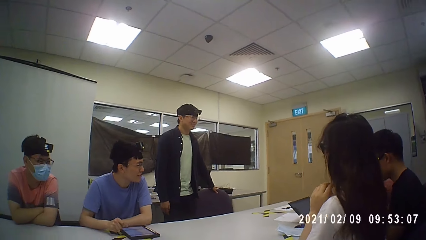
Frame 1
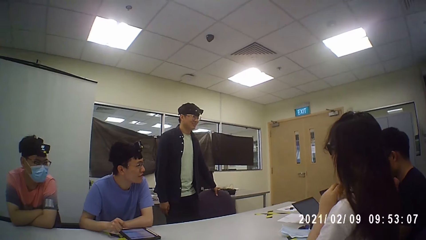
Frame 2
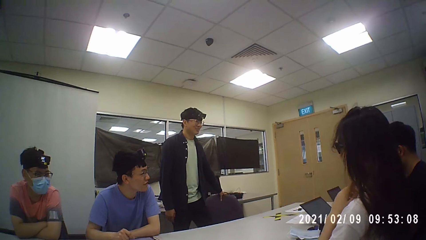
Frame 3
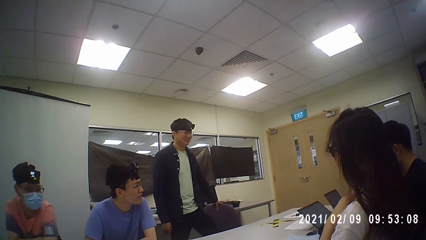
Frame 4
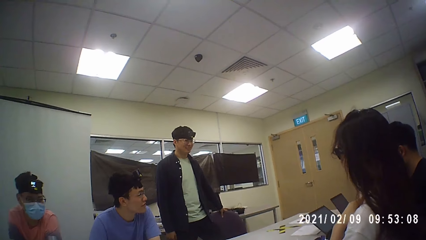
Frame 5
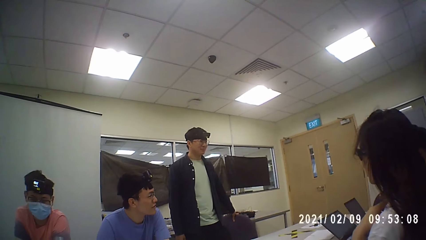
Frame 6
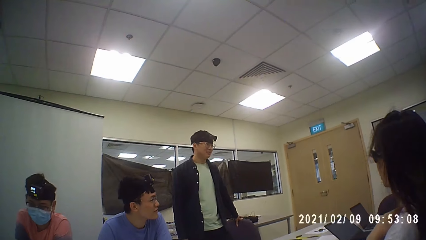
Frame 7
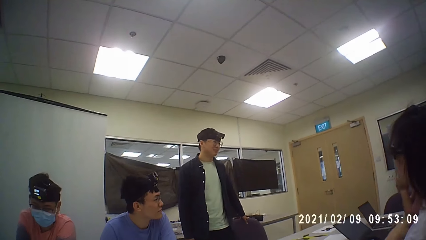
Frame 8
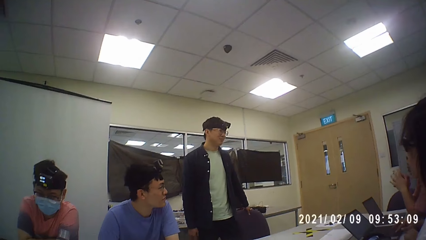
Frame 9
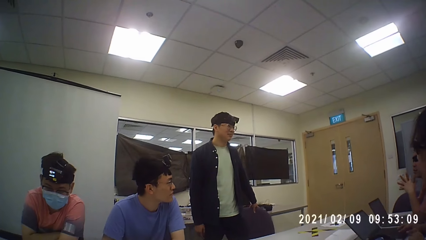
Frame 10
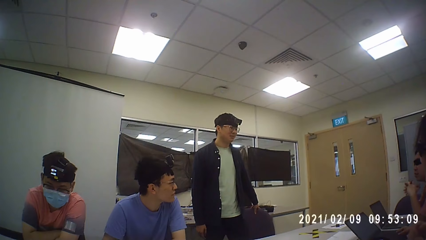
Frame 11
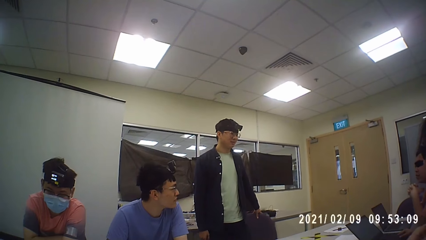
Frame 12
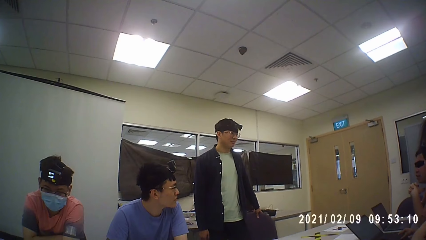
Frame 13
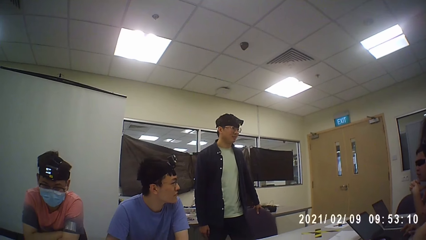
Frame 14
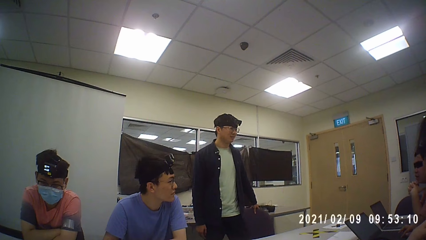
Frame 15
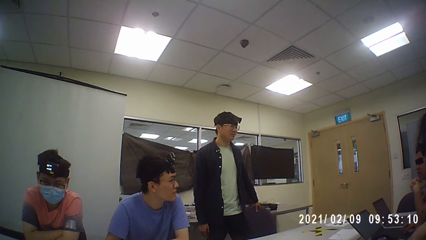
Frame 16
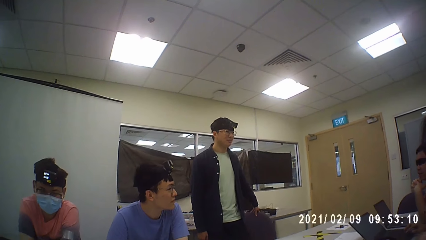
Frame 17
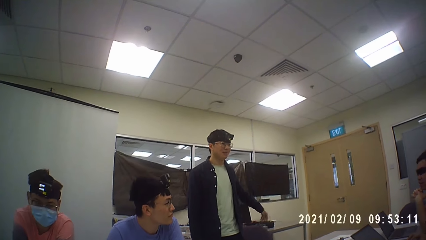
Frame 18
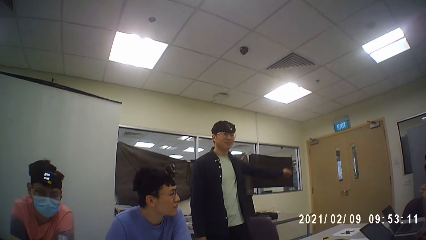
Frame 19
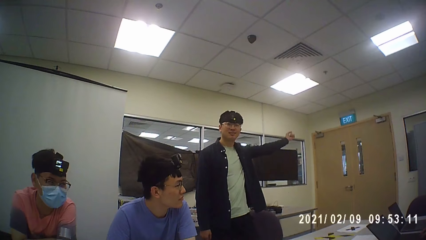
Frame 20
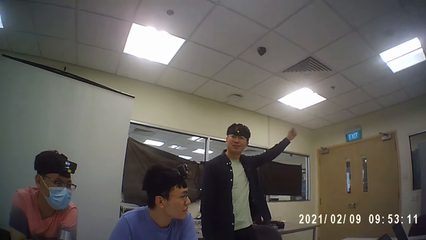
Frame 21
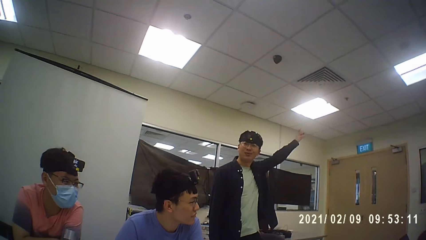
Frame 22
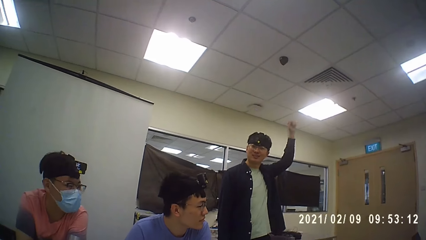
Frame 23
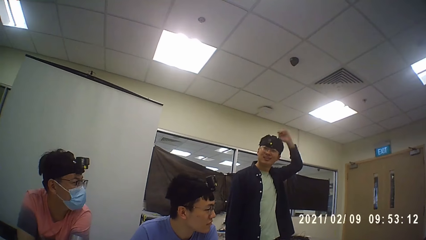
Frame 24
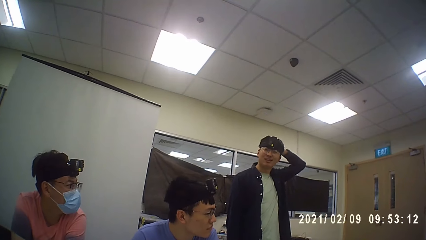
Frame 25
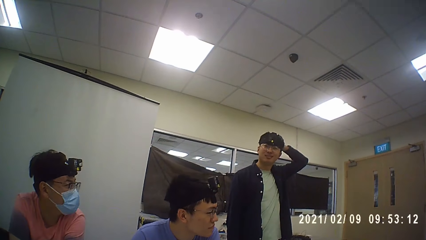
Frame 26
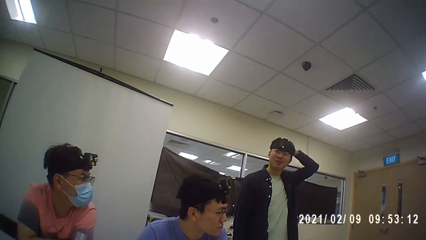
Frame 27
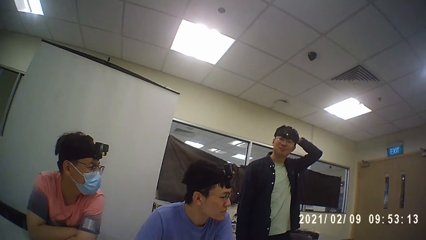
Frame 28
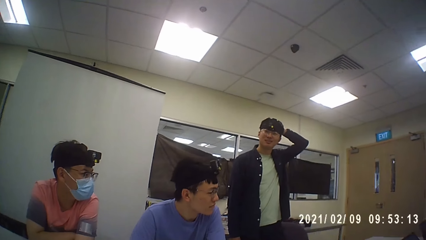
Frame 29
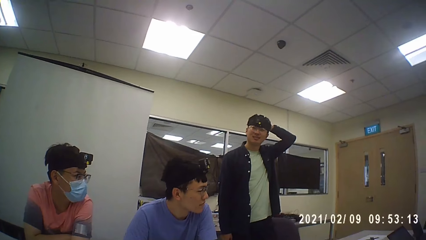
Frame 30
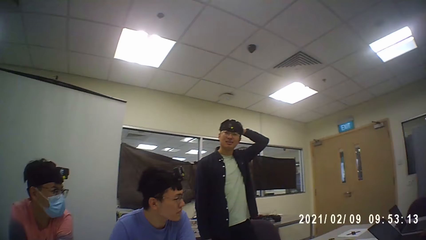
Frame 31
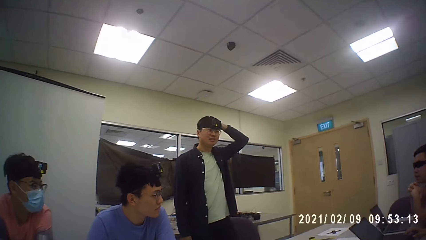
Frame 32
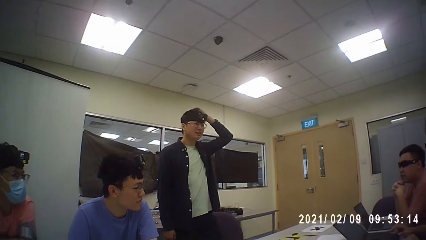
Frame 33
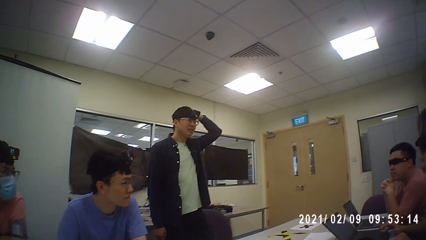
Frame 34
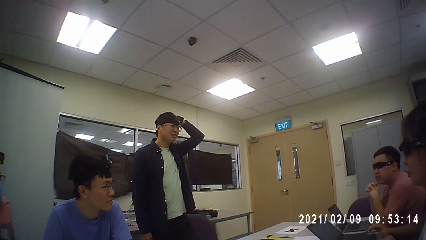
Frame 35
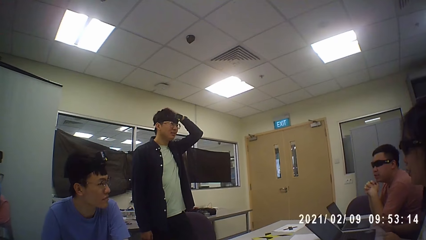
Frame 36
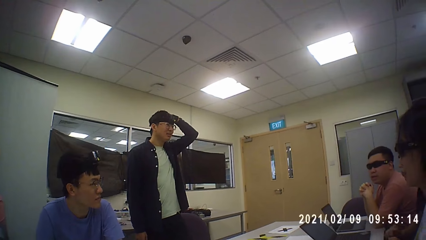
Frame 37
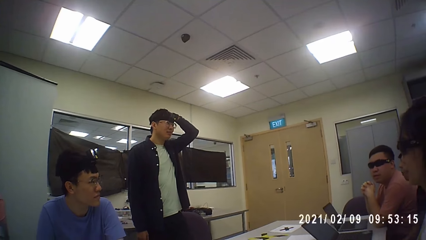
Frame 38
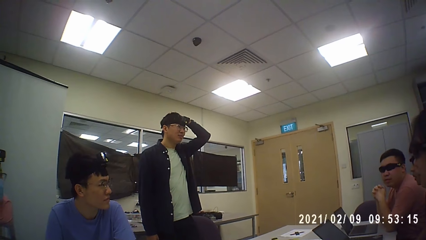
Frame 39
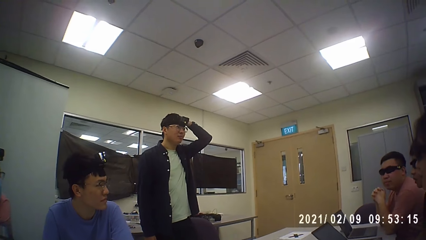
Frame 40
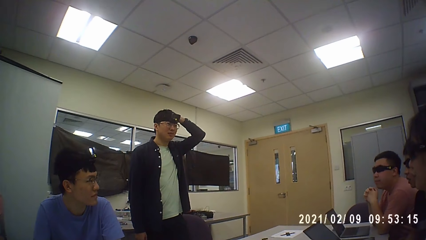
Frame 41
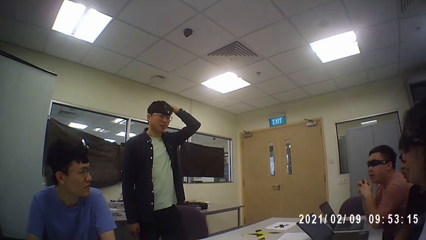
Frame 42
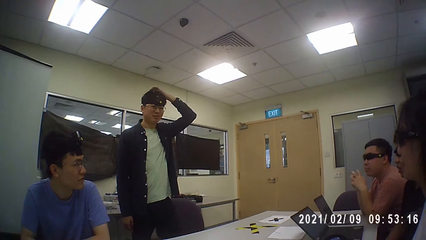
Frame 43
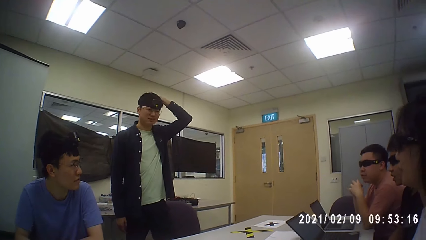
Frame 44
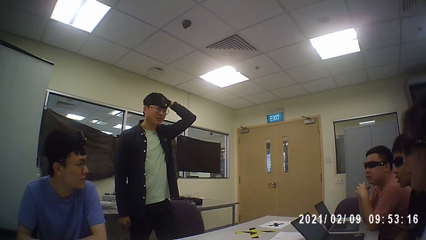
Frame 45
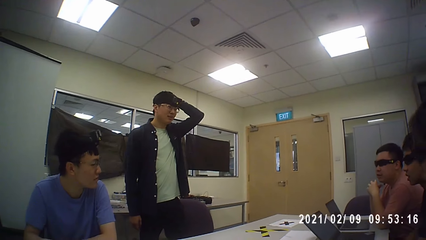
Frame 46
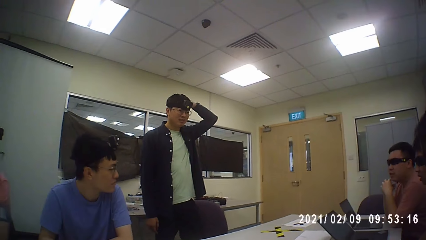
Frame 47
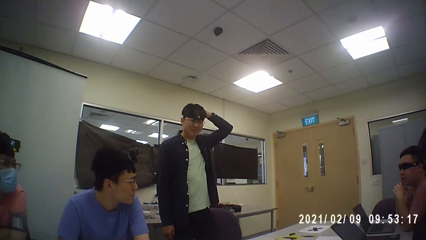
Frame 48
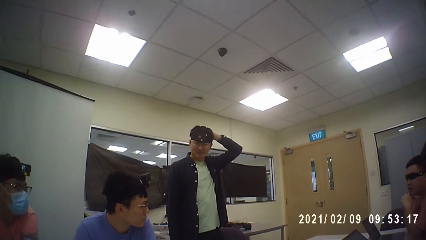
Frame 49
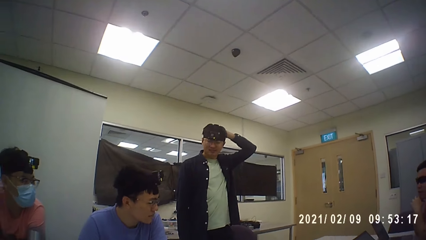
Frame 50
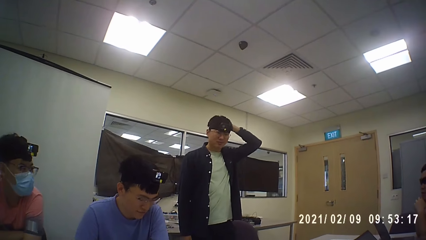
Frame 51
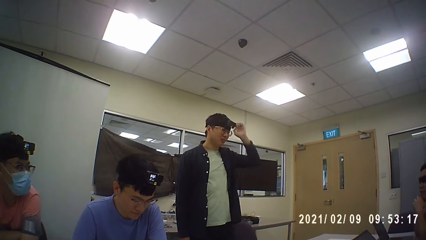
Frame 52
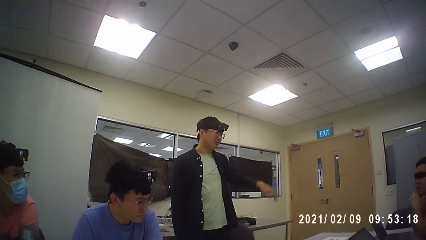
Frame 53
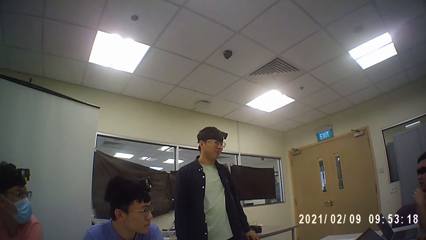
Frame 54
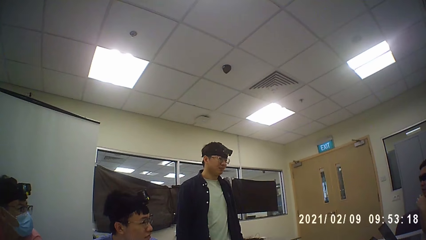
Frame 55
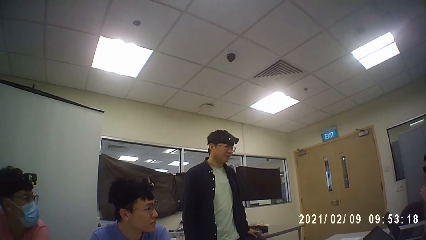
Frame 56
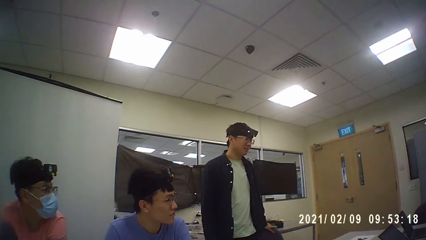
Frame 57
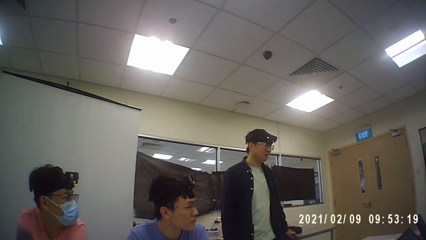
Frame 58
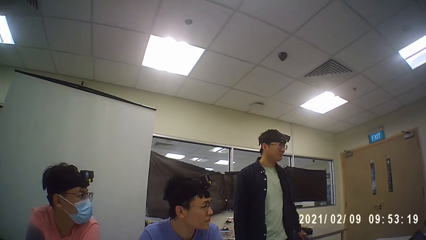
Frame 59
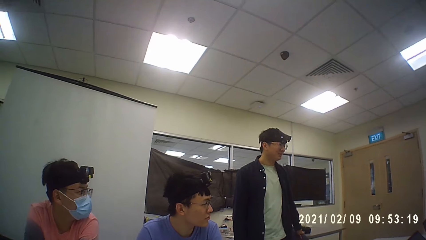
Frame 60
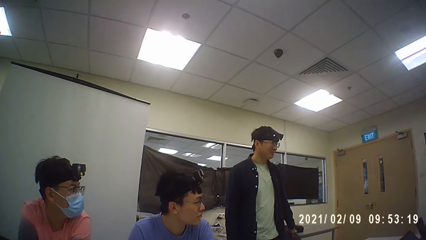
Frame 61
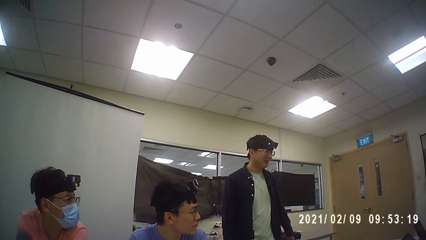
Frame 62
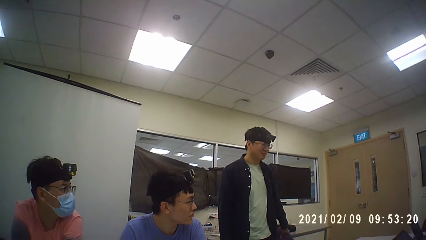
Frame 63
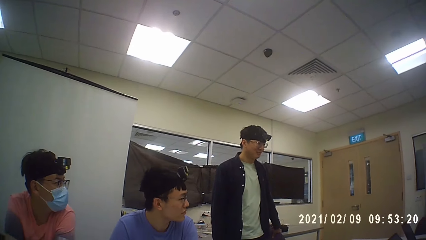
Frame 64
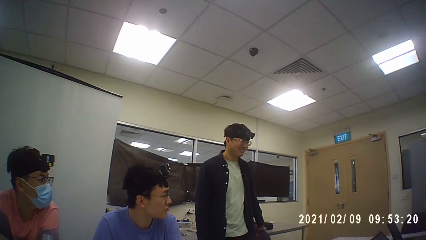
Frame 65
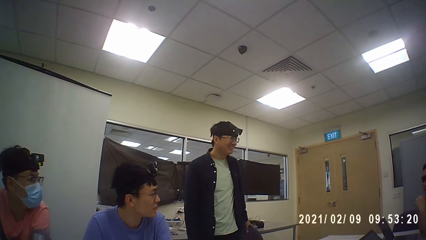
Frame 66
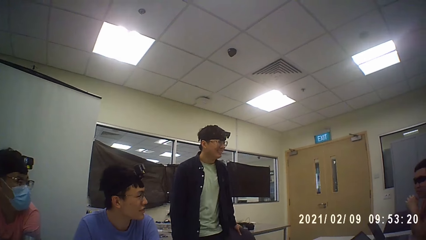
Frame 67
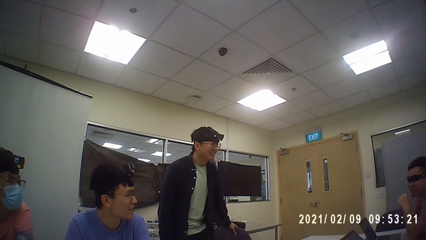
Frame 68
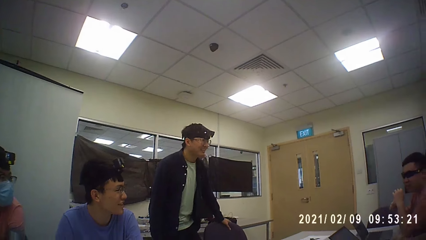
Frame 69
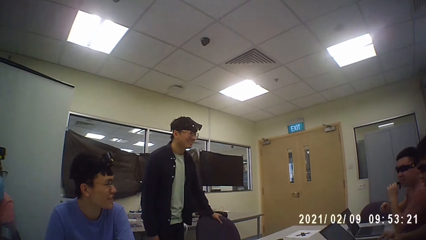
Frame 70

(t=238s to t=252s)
The person stands as he talks.
